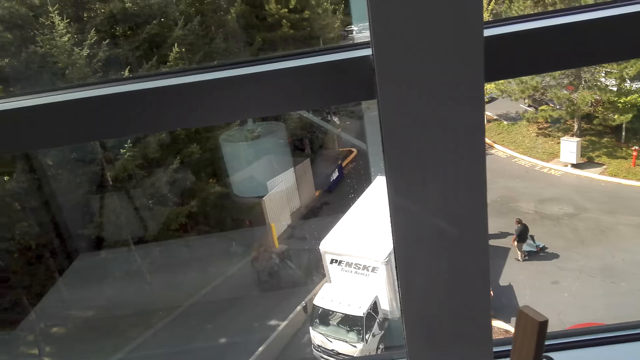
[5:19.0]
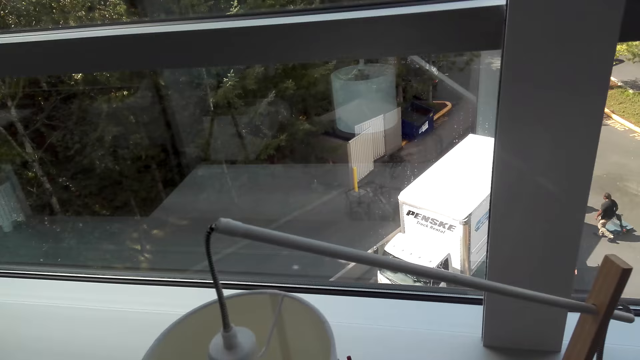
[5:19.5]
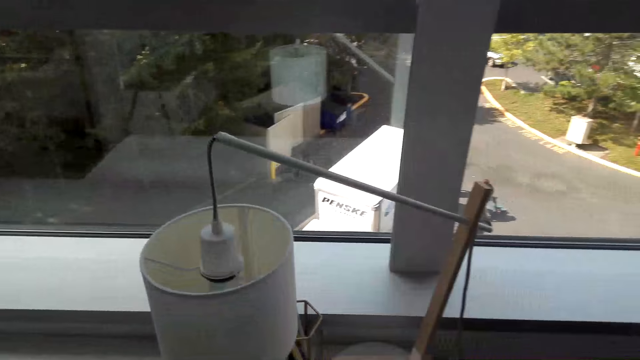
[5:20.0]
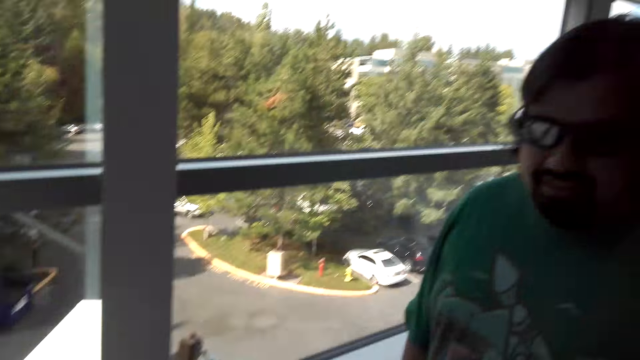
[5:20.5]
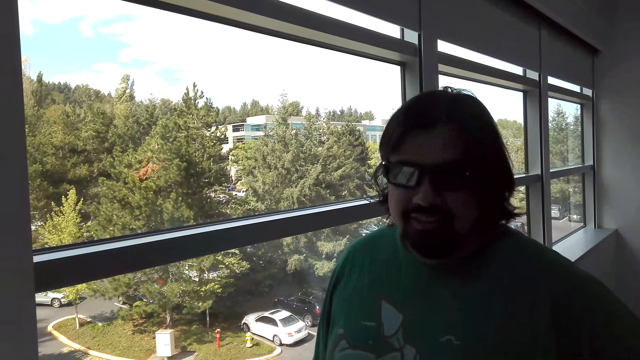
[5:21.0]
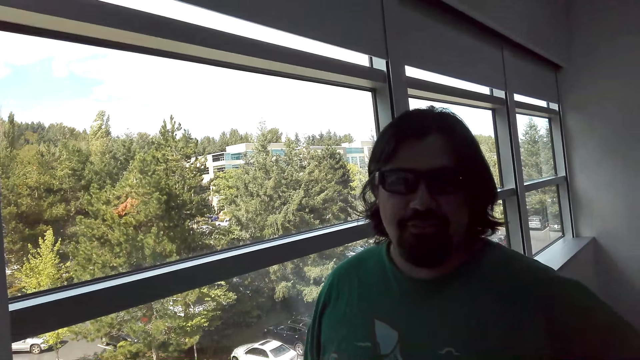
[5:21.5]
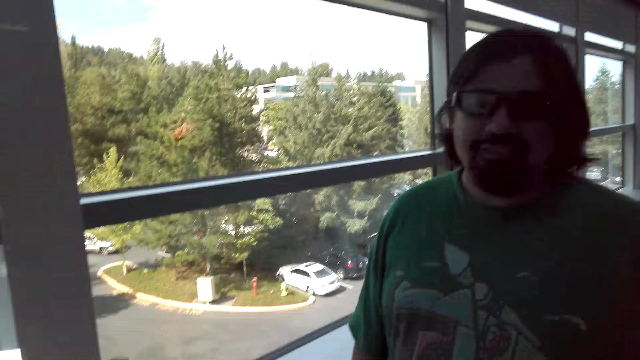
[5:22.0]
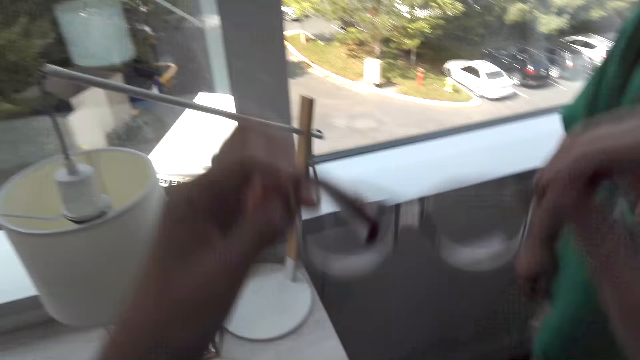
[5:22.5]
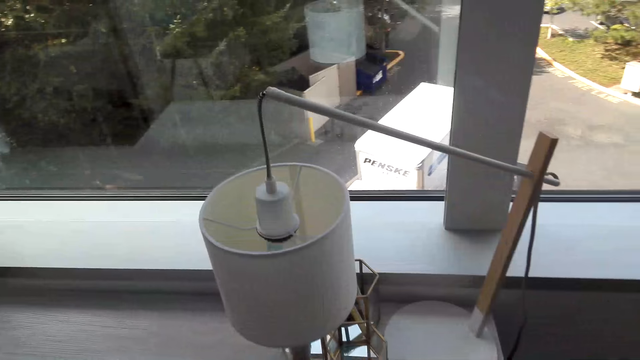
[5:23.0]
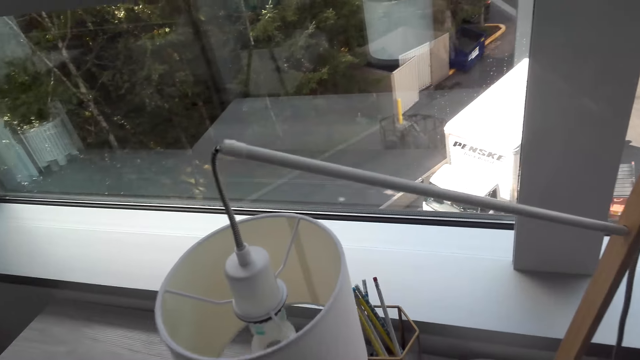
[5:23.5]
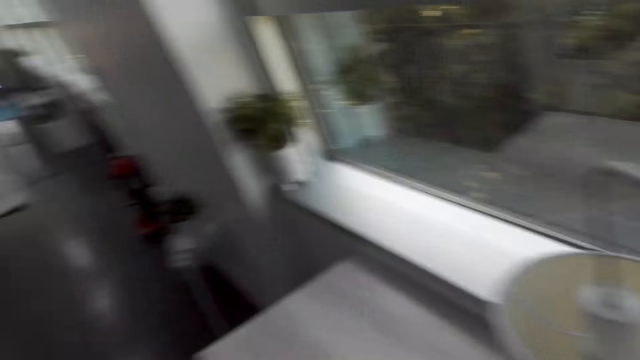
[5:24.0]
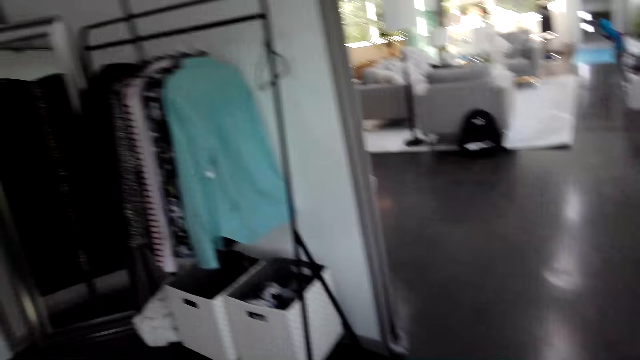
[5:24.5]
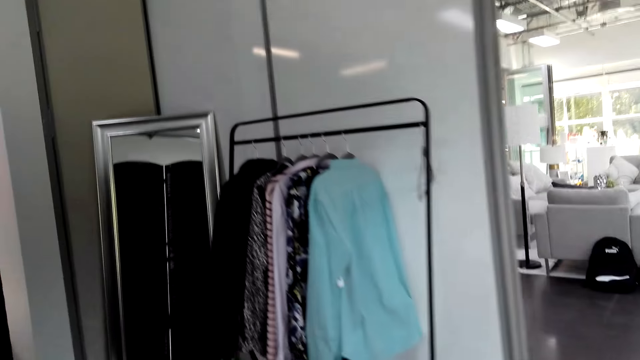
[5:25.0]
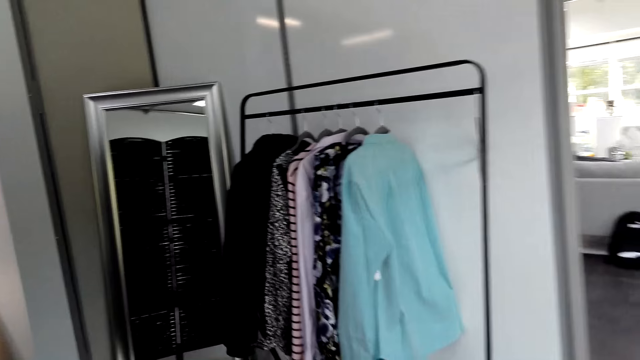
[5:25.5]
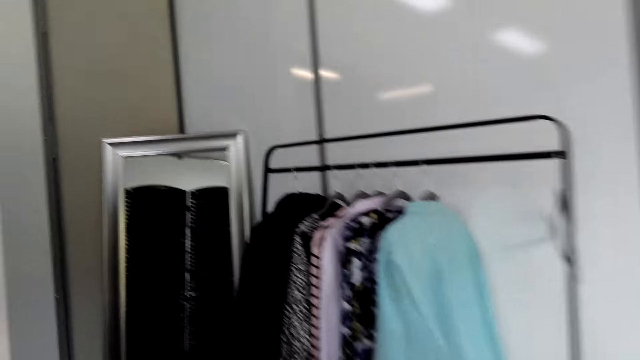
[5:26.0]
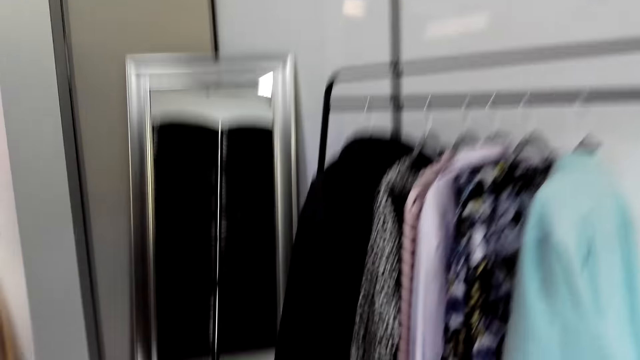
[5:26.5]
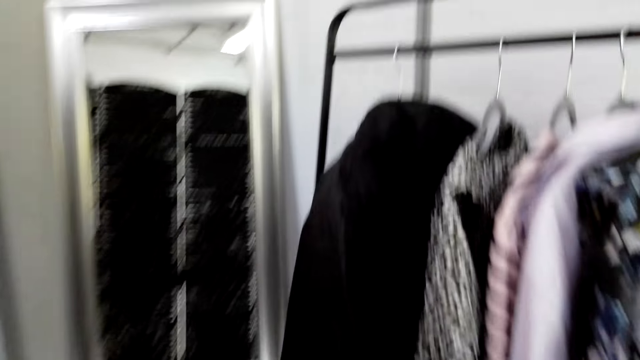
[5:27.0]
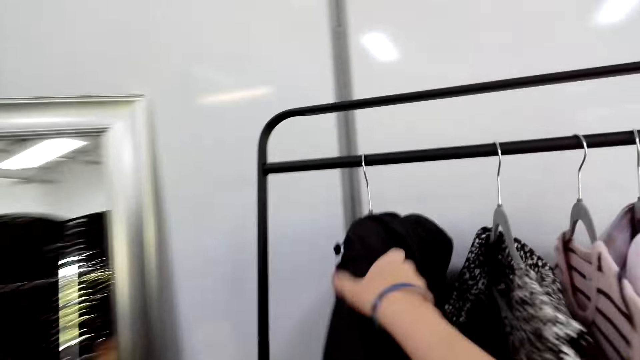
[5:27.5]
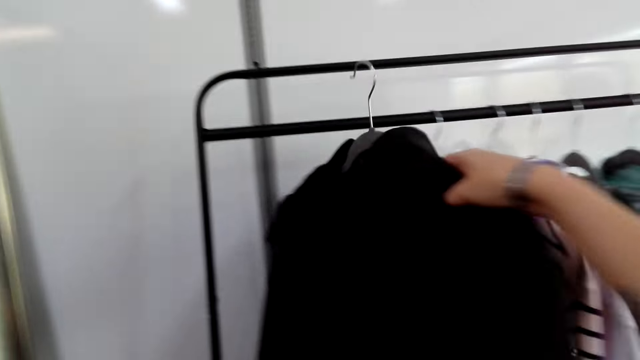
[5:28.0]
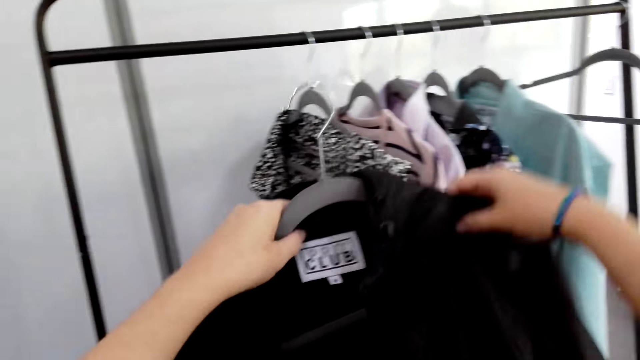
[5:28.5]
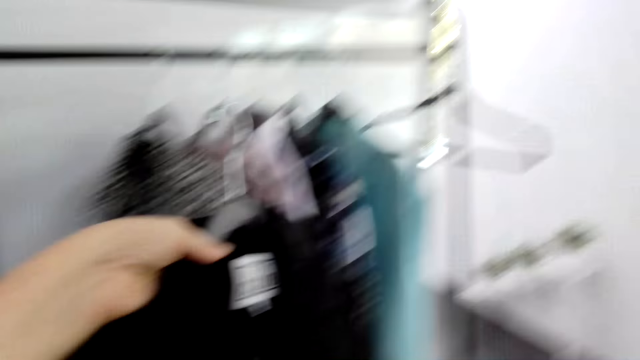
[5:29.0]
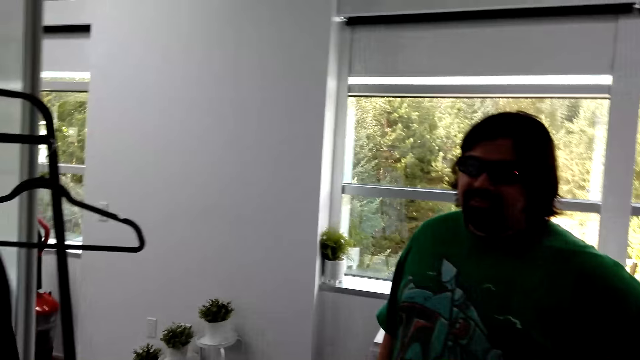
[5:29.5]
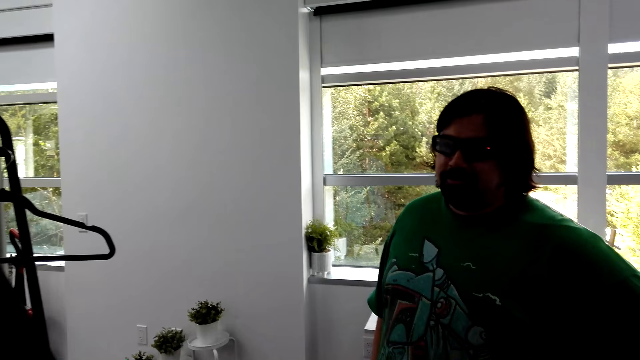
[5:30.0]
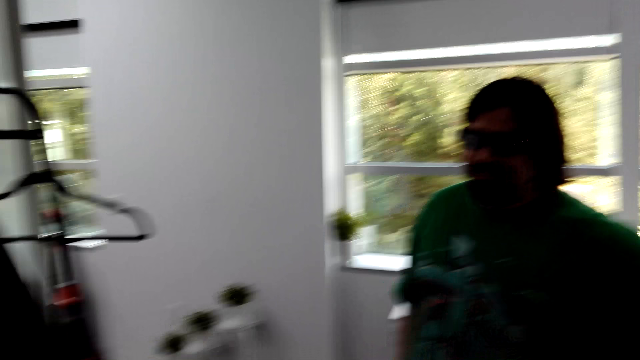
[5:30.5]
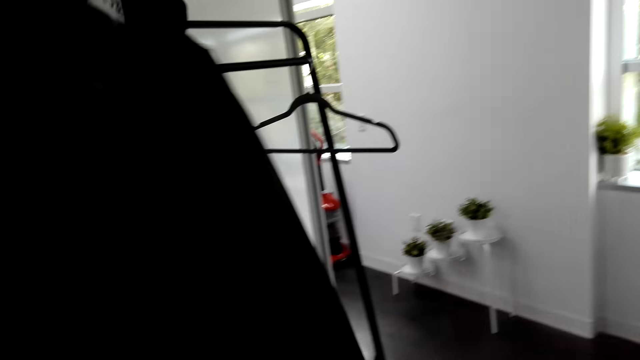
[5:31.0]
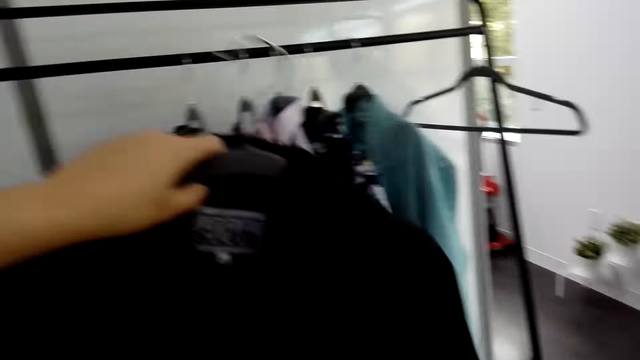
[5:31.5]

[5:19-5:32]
The camera wearer picks up a cloth or jacket from a hanger. They show the cloth to the man.

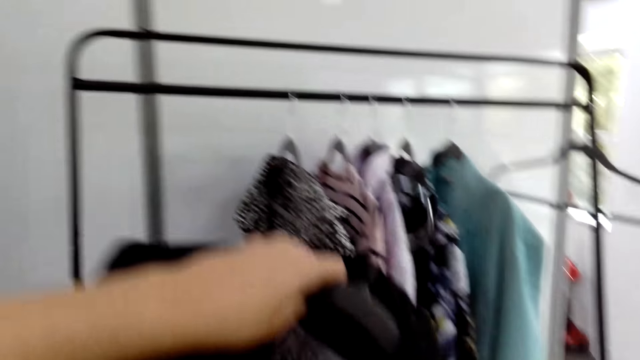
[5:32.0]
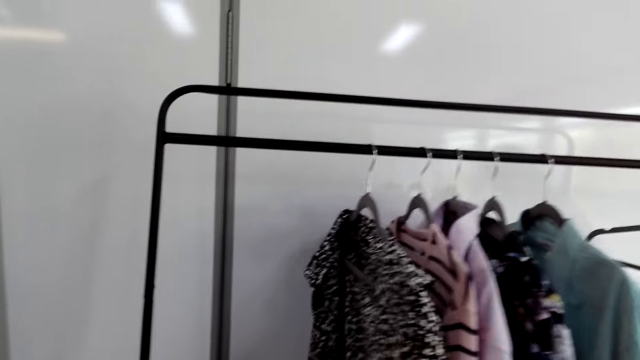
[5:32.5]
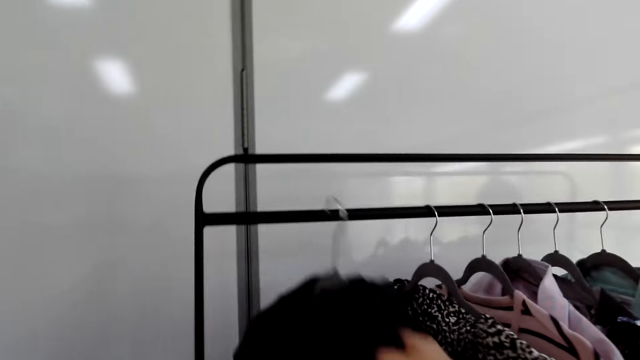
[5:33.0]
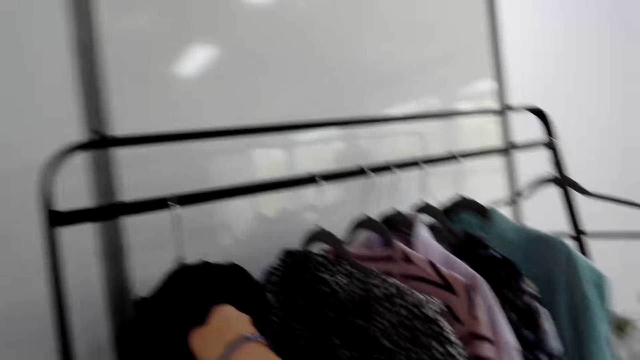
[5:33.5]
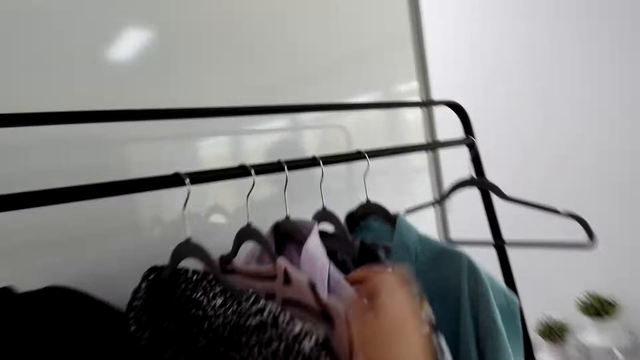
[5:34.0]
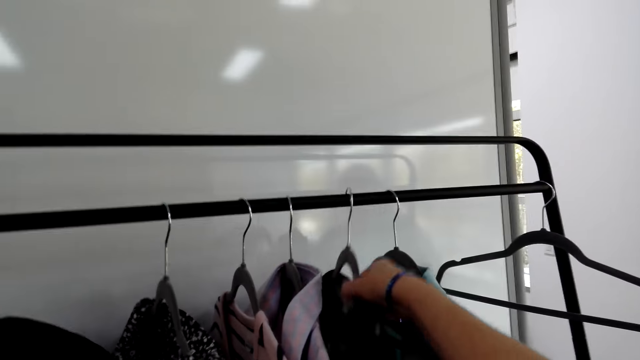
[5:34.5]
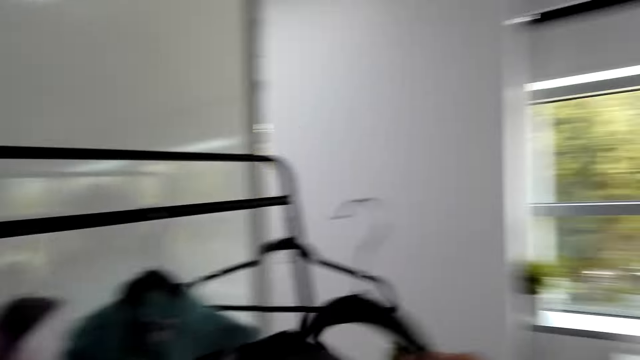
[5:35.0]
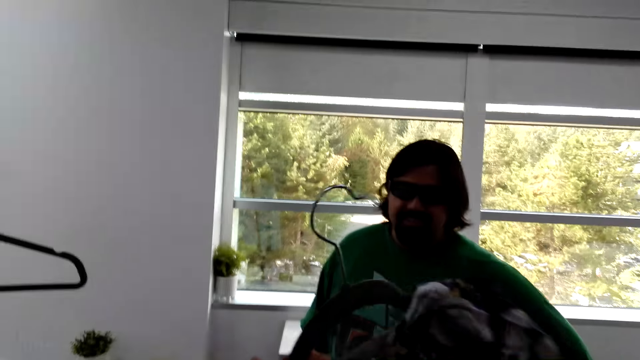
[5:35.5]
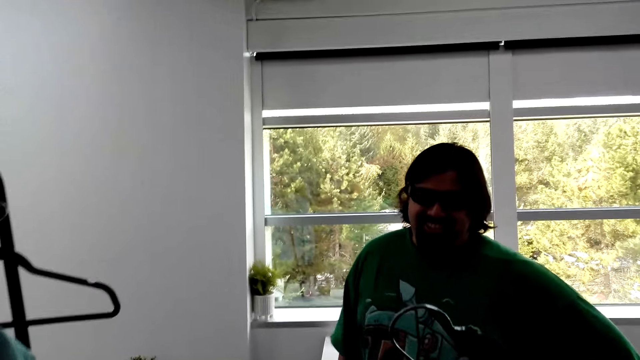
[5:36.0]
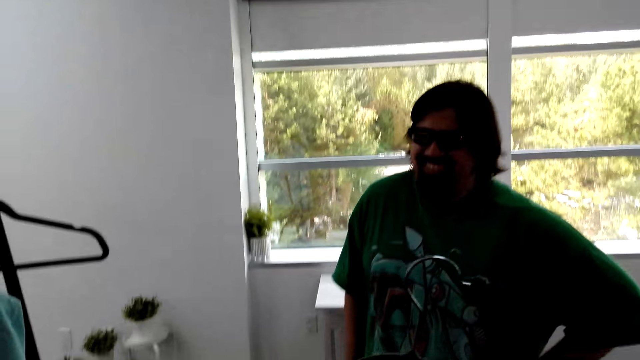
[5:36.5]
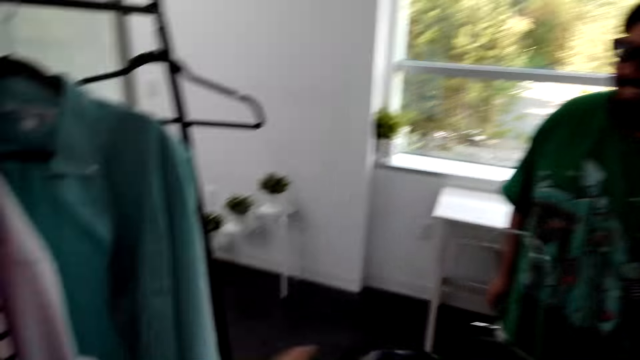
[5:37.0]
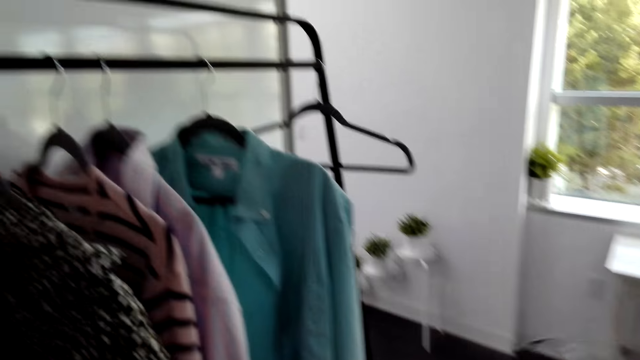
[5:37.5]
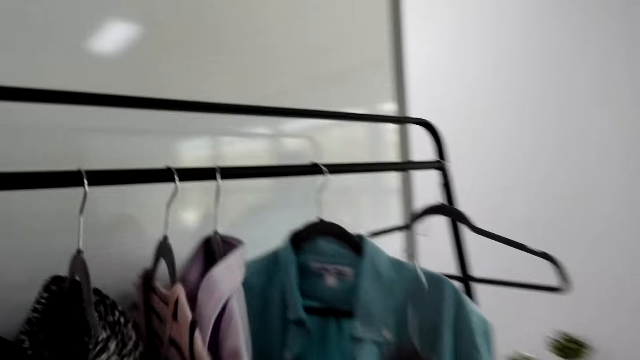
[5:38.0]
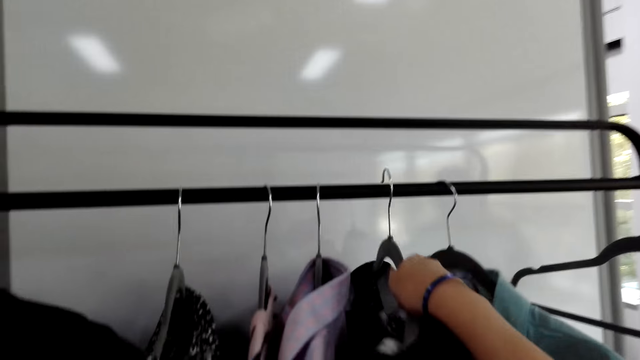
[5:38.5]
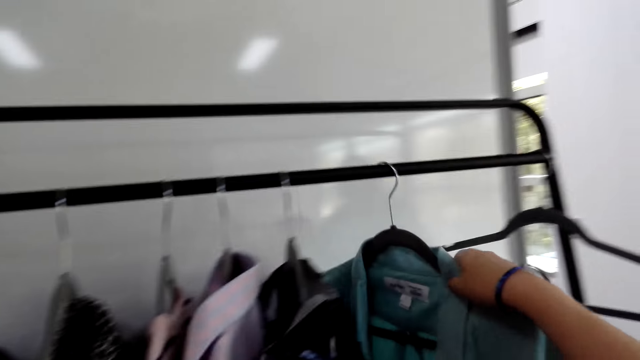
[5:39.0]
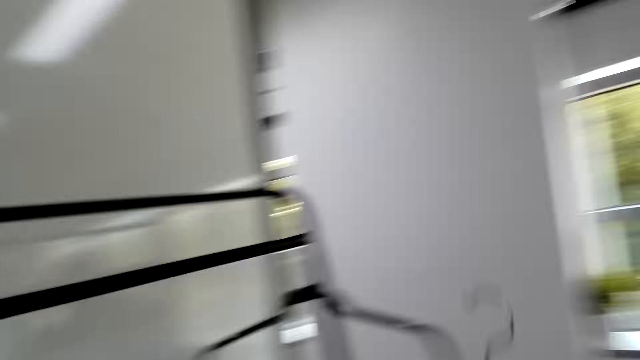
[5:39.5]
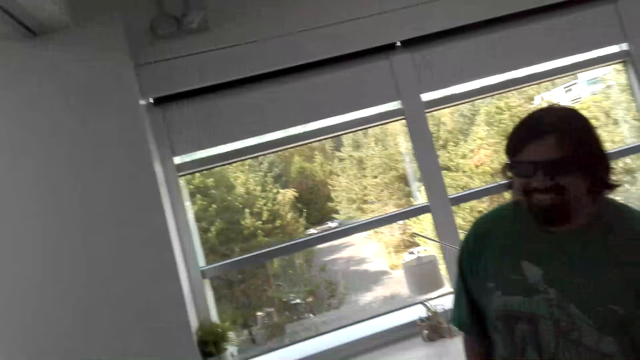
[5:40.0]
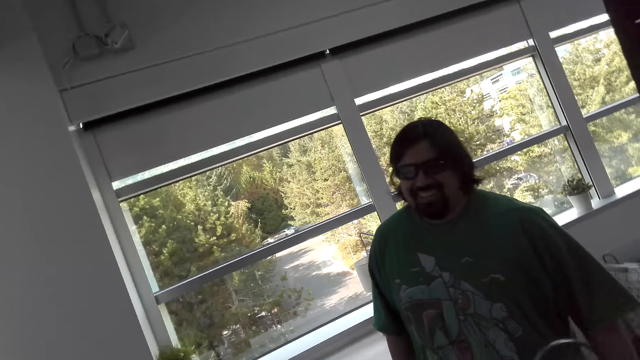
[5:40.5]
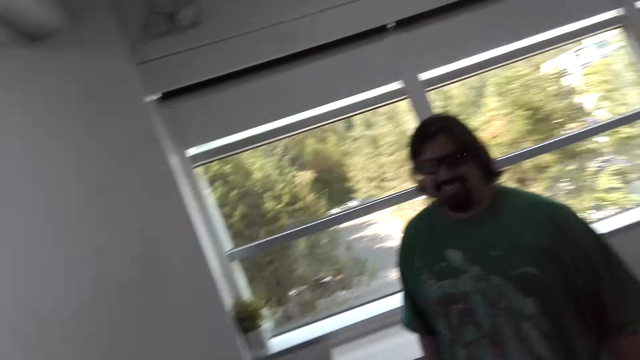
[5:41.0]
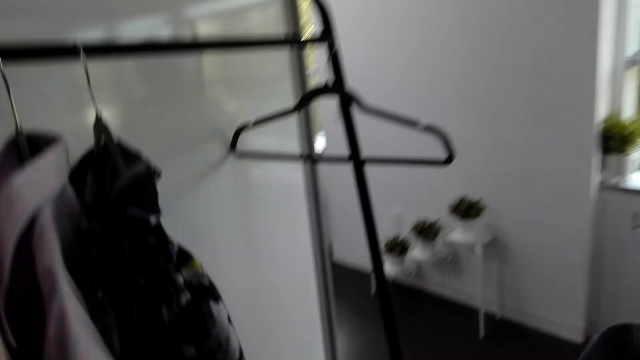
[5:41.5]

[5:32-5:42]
The camera wearer hangs the jacket on the rails. They take a blouse from the rails. They show the man the blouse. They hang the blouse on the rail. They pick up a coat from the rails.
